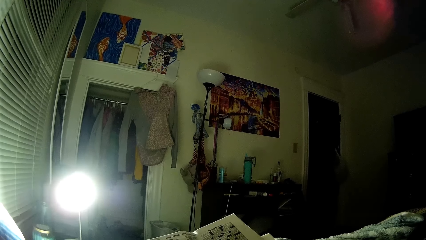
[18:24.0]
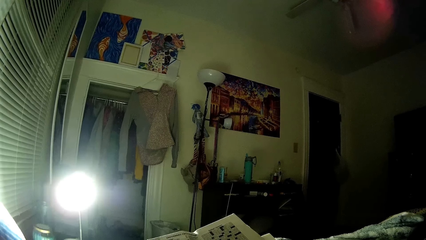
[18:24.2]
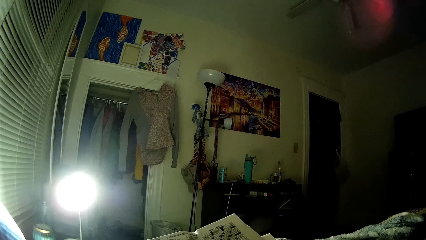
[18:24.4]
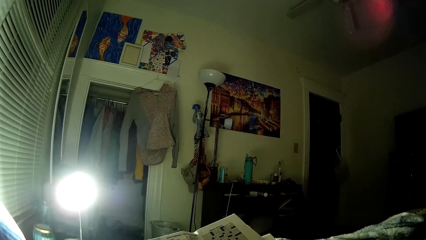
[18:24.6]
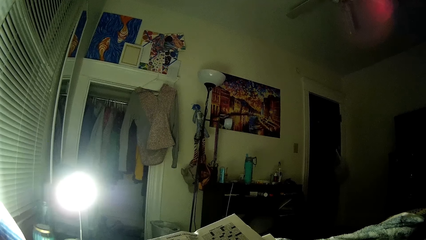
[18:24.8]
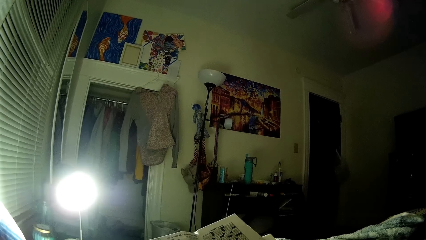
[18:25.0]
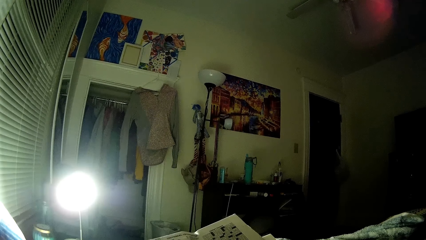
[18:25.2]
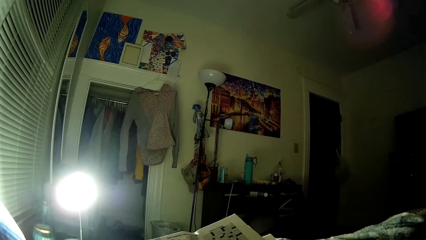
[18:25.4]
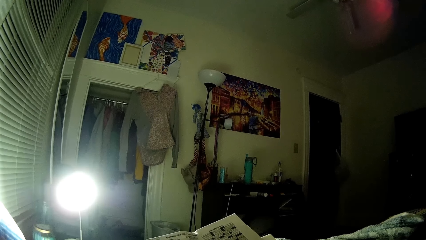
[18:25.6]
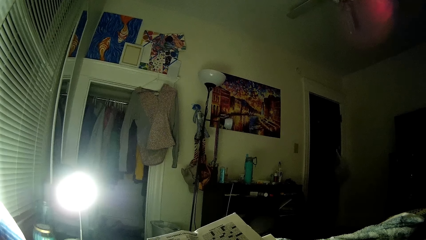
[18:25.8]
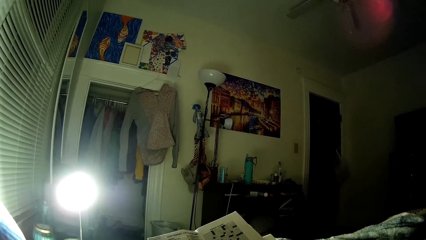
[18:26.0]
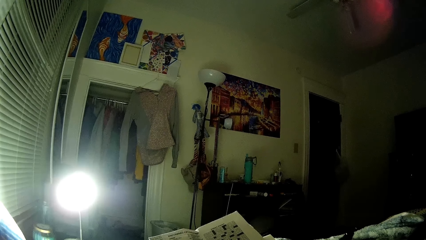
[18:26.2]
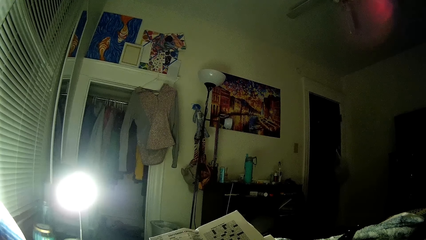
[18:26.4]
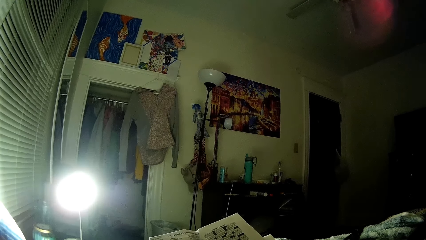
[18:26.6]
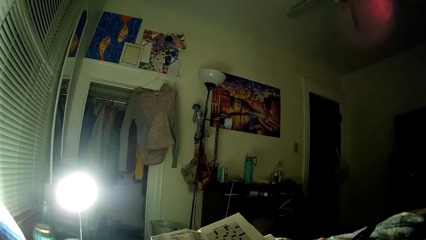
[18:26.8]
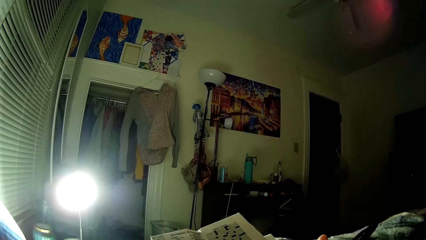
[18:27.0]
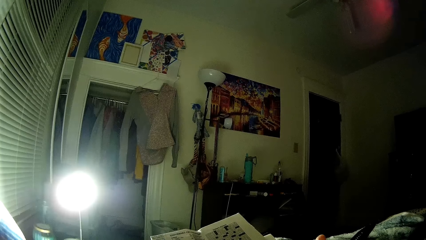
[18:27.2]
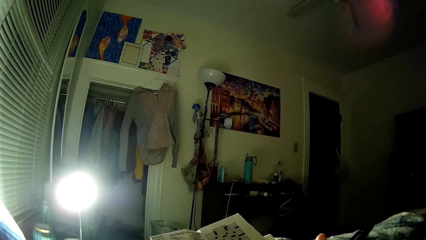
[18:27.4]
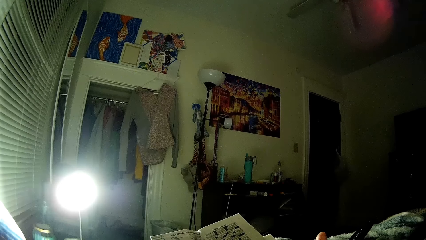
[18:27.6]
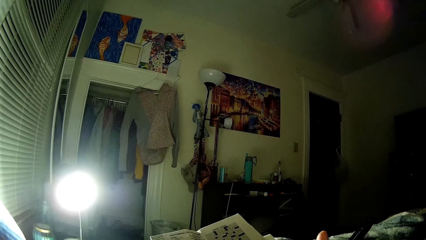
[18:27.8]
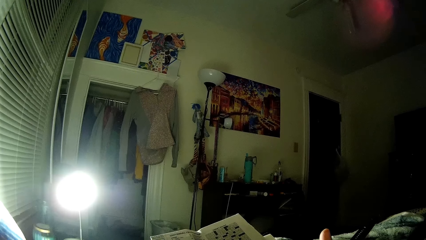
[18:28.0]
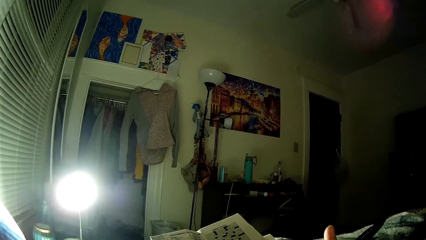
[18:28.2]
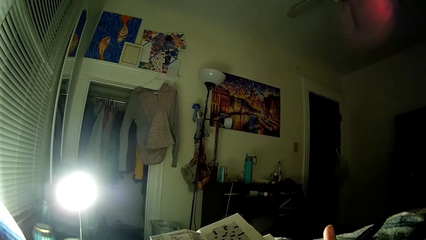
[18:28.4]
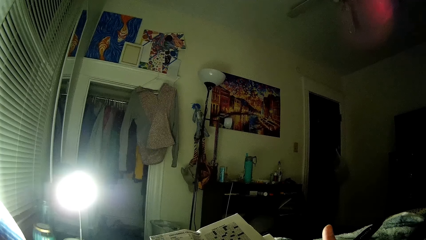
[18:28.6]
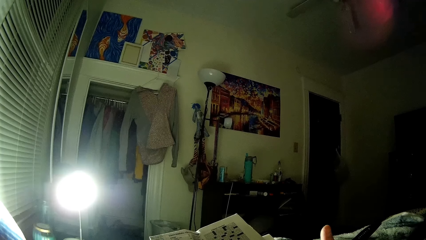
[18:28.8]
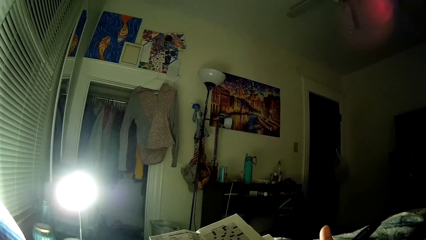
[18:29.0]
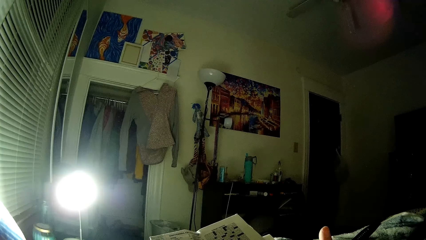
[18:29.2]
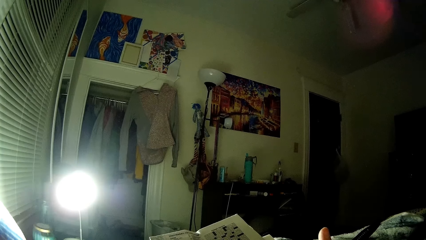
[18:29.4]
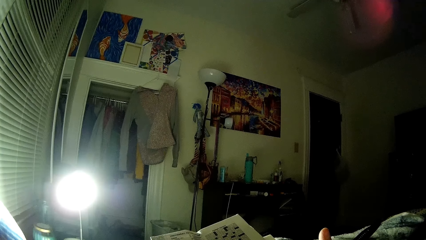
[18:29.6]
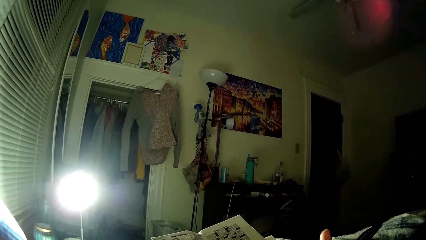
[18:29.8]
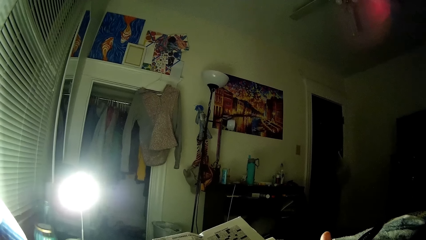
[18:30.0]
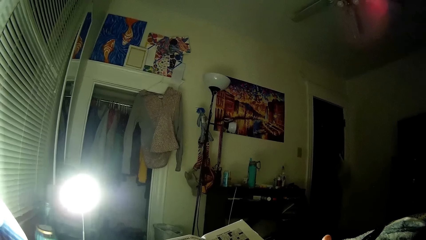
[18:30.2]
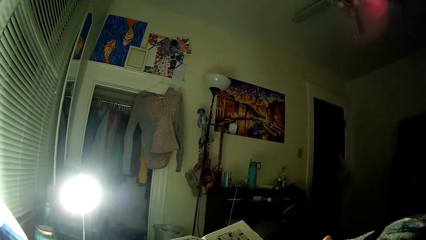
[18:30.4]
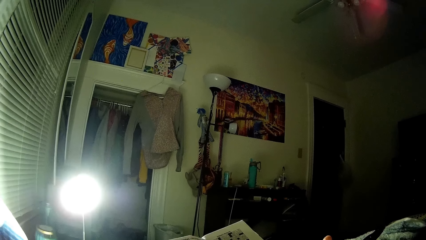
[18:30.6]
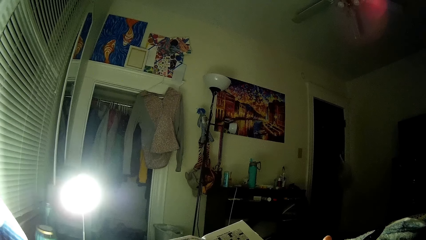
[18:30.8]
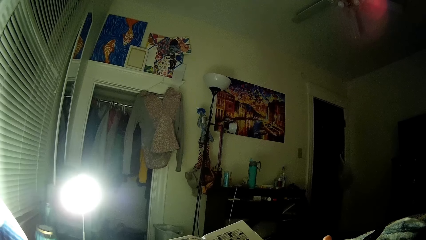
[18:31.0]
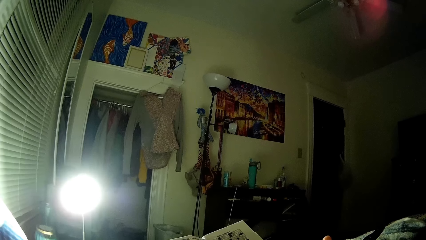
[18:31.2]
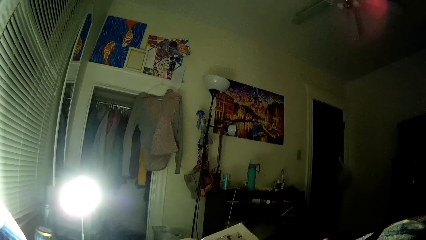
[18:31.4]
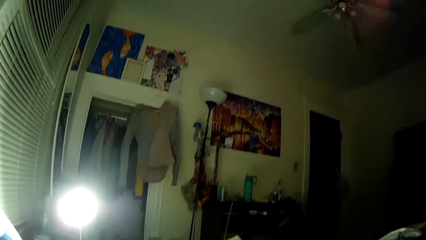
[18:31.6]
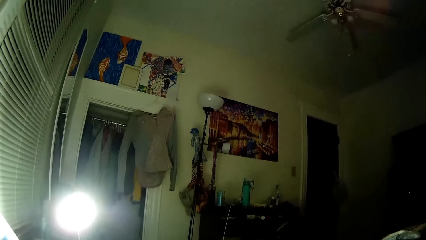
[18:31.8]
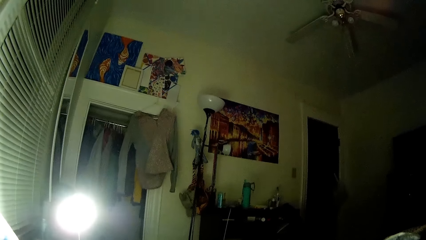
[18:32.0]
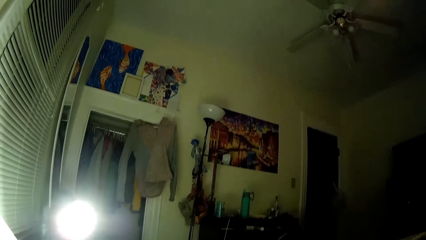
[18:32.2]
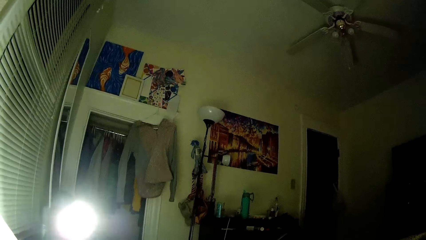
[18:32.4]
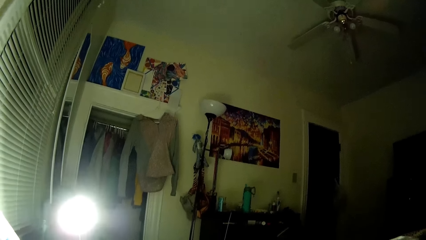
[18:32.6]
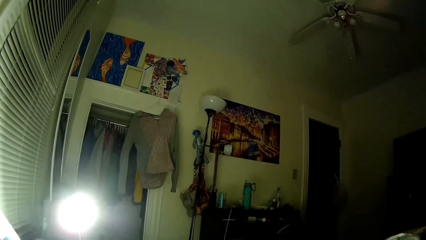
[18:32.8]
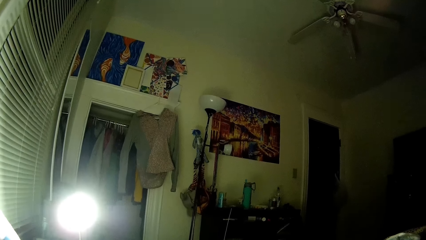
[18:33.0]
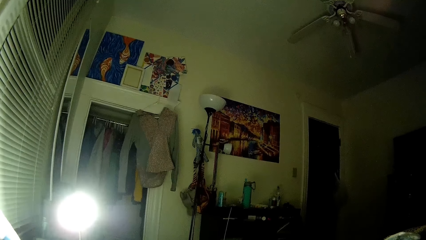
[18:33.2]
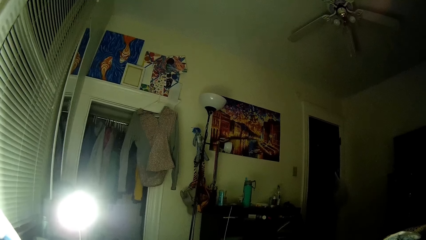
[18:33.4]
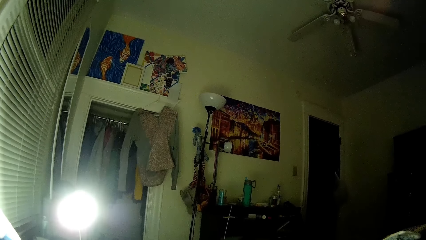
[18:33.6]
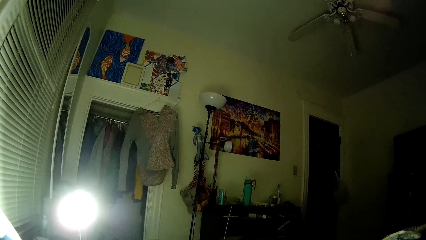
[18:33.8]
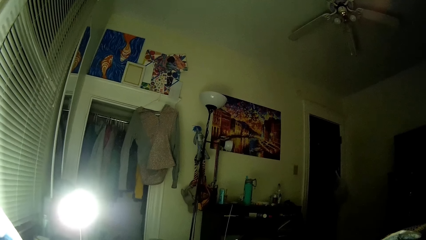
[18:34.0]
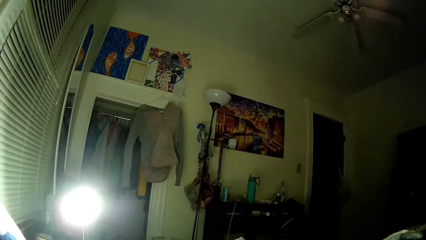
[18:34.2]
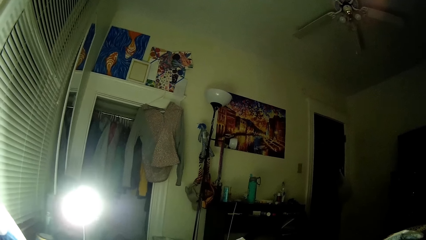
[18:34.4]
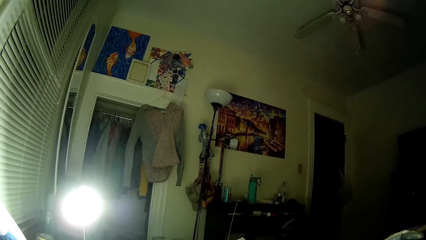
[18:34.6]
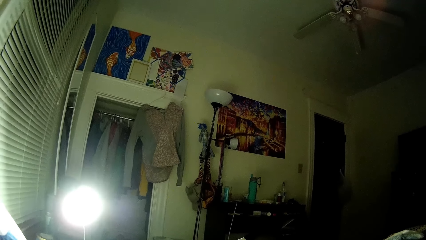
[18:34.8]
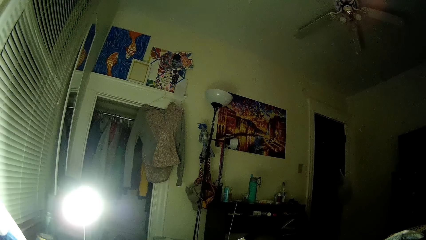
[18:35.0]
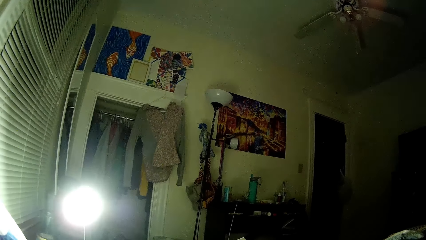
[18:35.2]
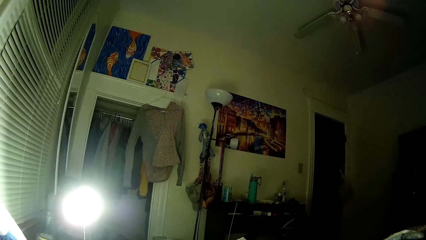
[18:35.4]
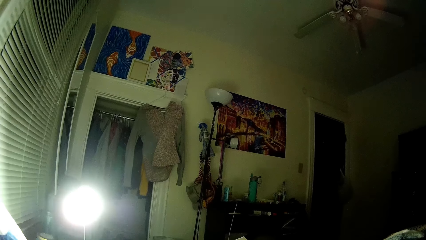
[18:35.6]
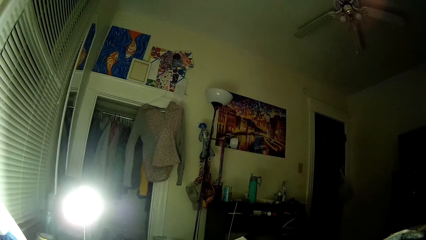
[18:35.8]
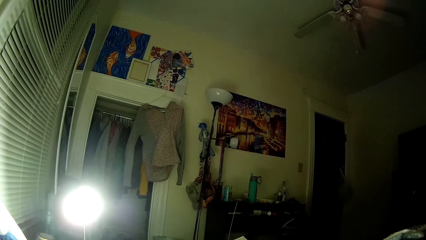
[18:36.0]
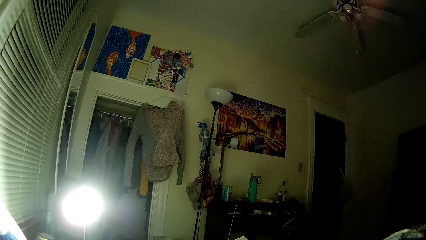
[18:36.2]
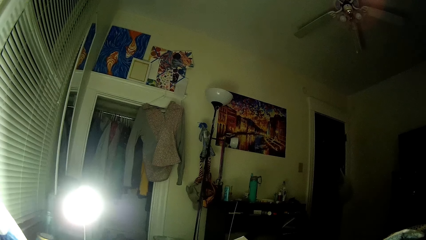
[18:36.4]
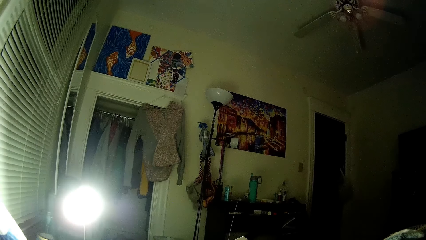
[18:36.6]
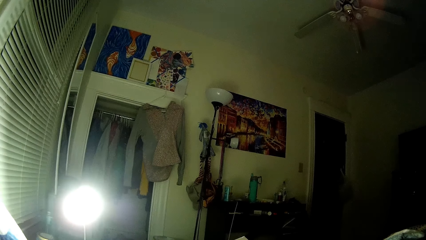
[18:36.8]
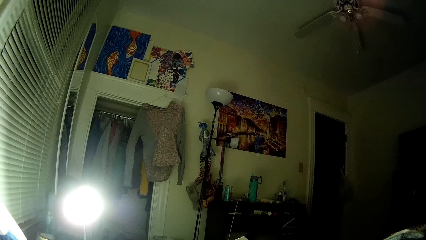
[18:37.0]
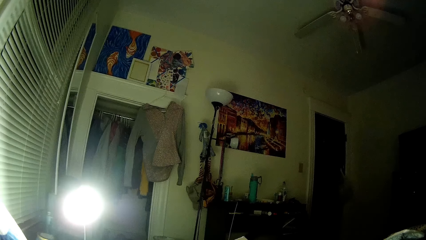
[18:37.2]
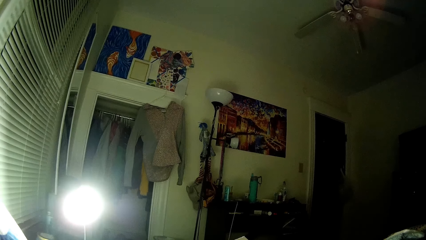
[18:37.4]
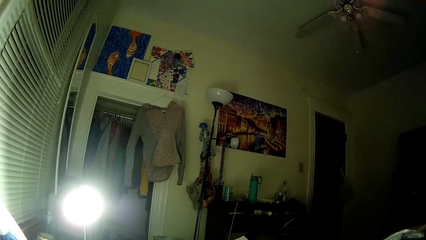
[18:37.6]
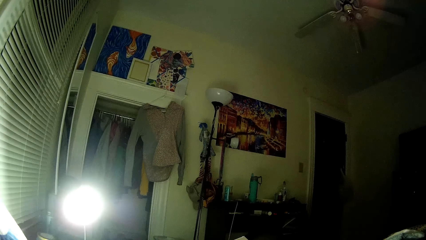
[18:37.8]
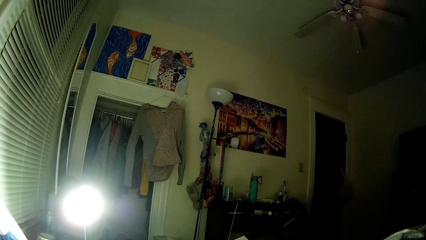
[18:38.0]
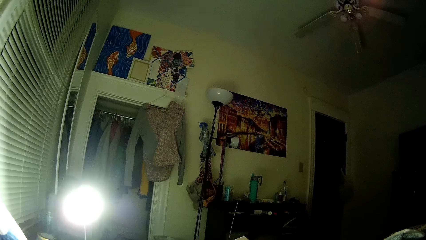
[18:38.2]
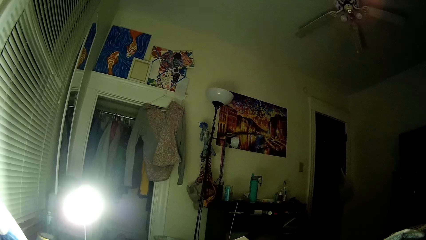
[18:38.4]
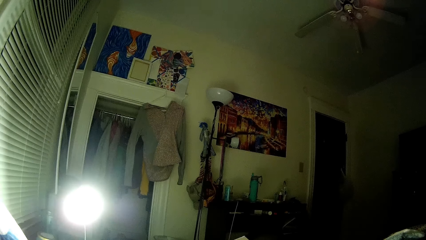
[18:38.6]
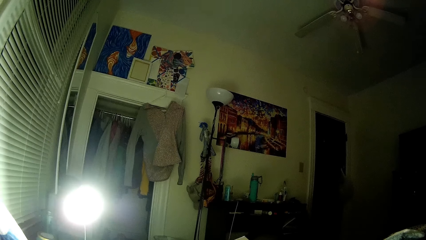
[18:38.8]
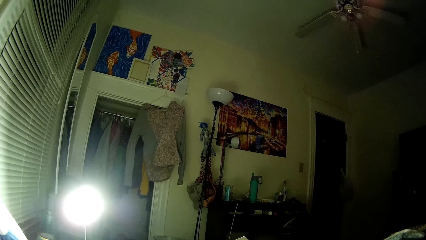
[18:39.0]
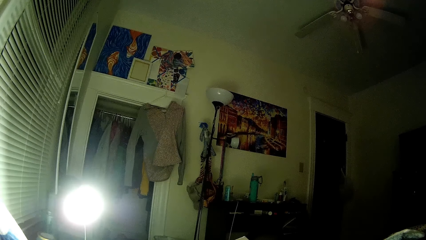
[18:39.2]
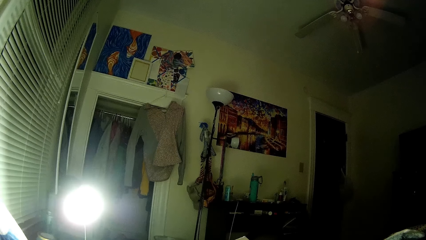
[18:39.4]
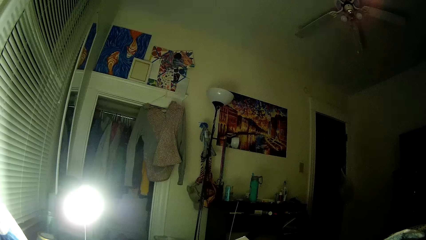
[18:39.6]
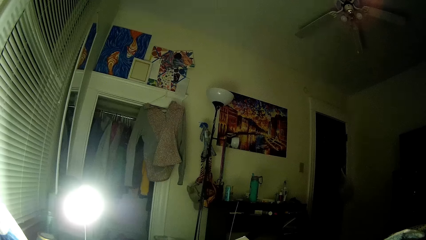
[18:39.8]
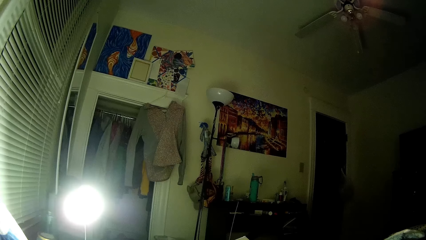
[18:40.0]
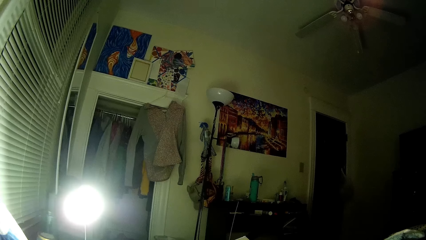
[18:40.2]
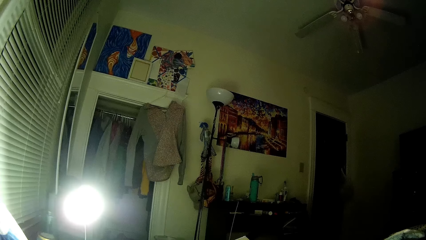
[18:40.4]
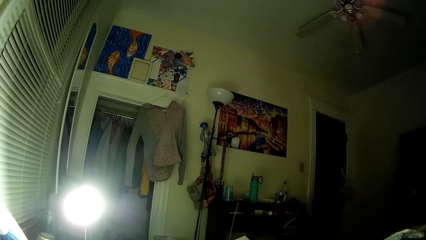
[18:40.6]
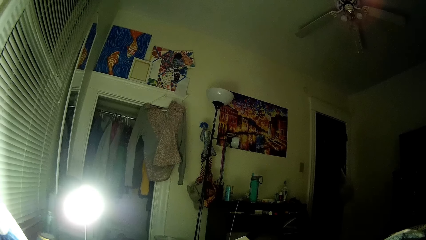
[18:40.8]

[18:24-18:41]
The camera wearer moves the pen. They look up at the ceiling.
